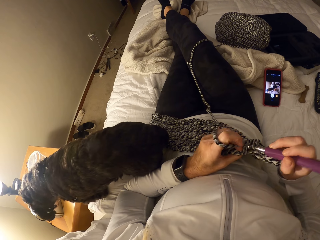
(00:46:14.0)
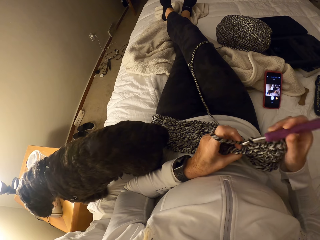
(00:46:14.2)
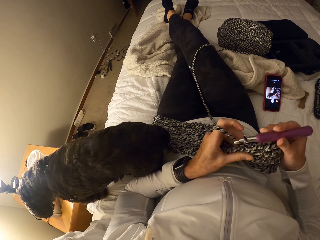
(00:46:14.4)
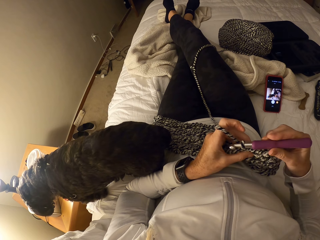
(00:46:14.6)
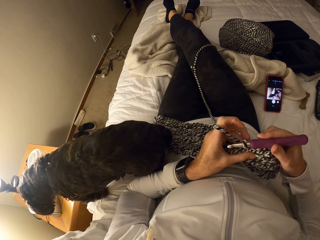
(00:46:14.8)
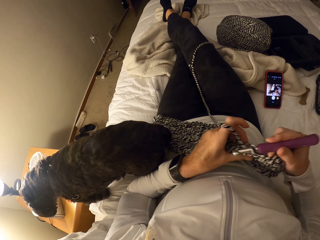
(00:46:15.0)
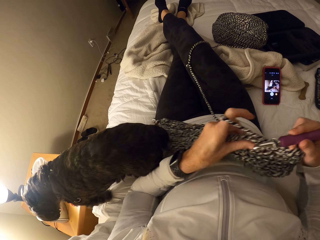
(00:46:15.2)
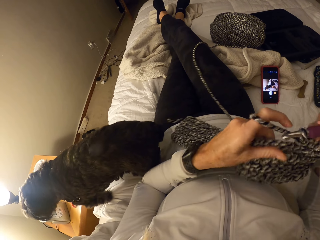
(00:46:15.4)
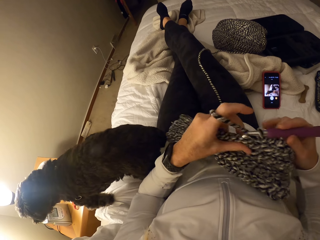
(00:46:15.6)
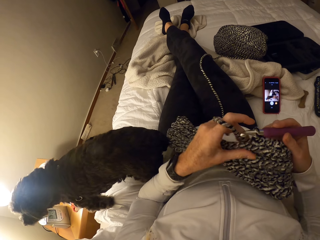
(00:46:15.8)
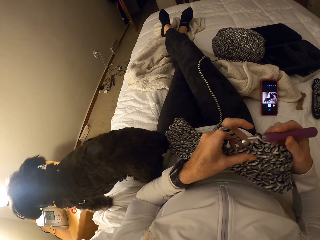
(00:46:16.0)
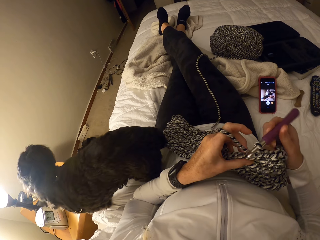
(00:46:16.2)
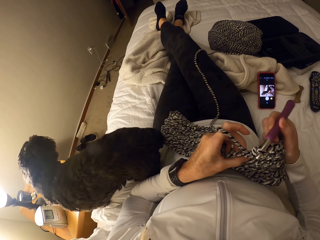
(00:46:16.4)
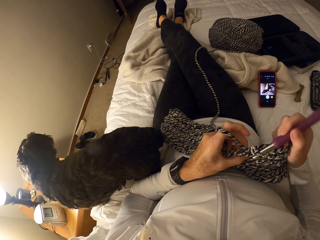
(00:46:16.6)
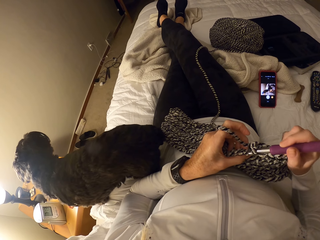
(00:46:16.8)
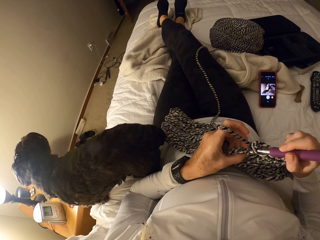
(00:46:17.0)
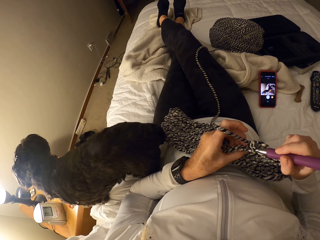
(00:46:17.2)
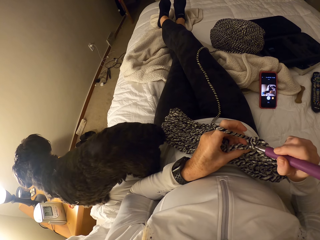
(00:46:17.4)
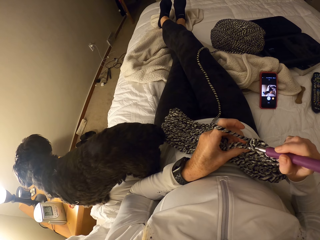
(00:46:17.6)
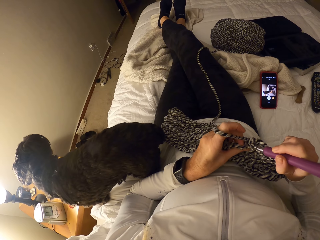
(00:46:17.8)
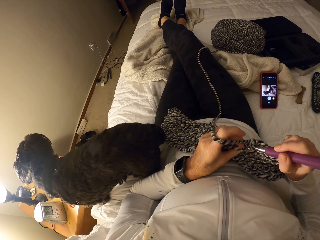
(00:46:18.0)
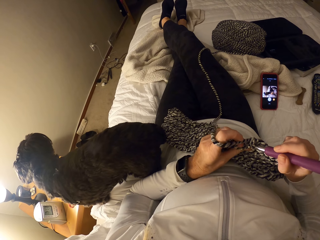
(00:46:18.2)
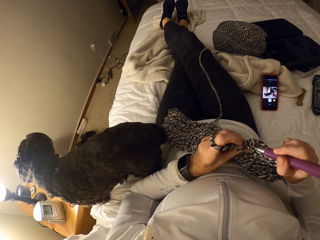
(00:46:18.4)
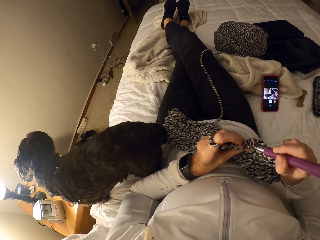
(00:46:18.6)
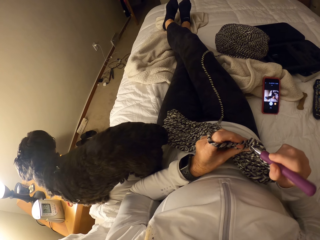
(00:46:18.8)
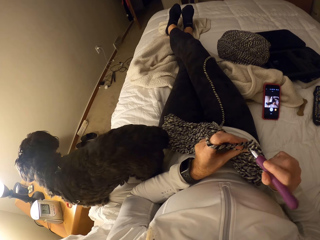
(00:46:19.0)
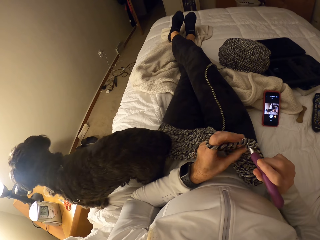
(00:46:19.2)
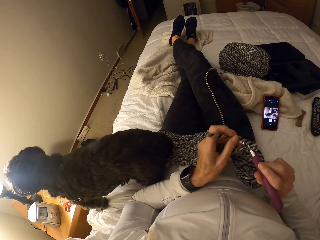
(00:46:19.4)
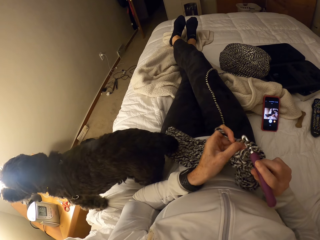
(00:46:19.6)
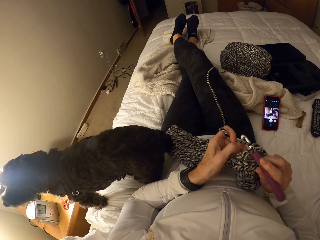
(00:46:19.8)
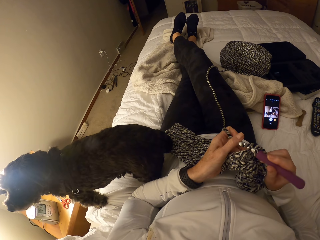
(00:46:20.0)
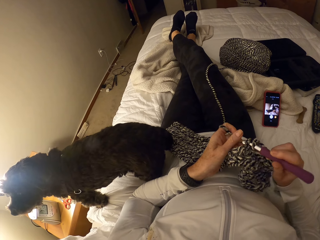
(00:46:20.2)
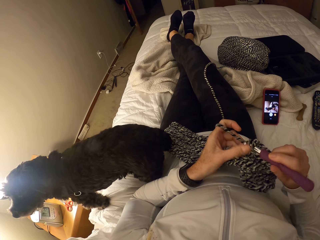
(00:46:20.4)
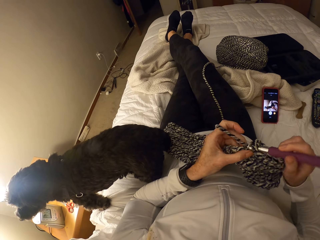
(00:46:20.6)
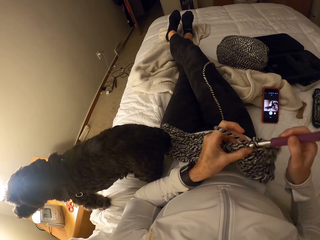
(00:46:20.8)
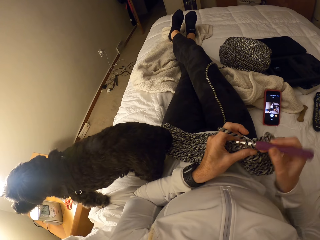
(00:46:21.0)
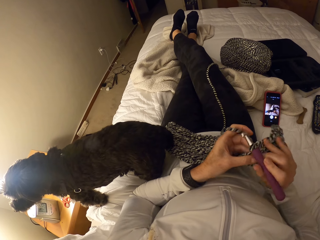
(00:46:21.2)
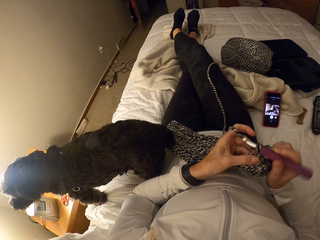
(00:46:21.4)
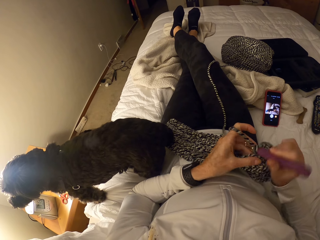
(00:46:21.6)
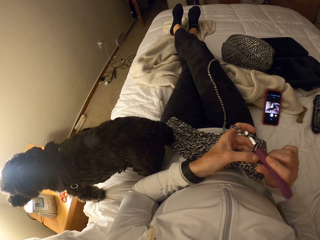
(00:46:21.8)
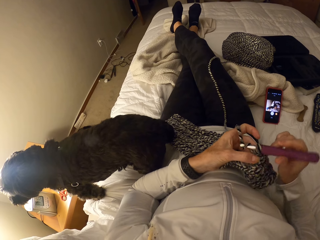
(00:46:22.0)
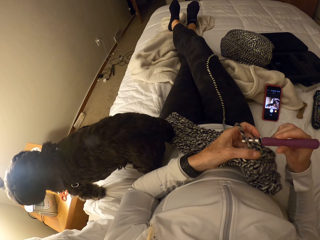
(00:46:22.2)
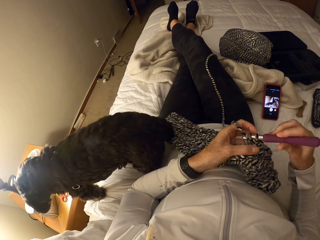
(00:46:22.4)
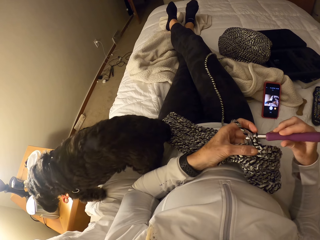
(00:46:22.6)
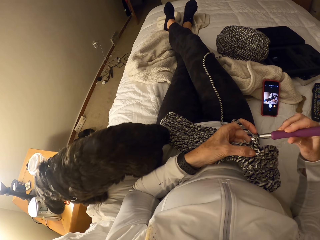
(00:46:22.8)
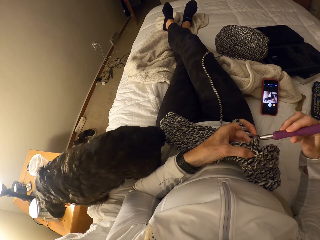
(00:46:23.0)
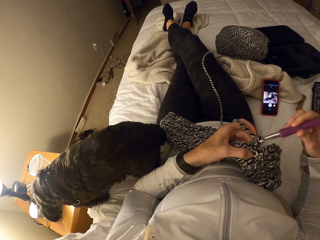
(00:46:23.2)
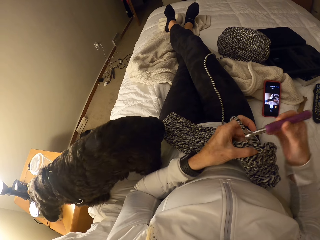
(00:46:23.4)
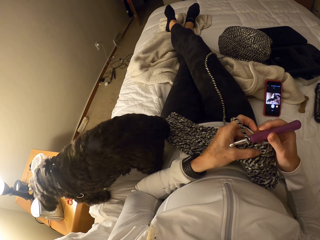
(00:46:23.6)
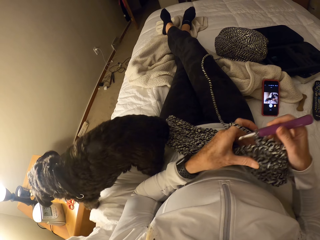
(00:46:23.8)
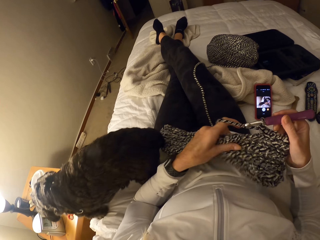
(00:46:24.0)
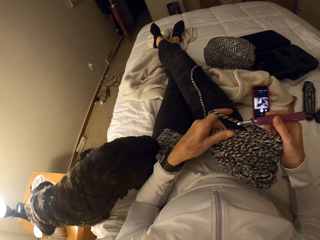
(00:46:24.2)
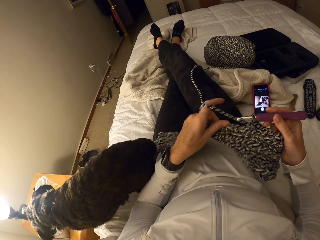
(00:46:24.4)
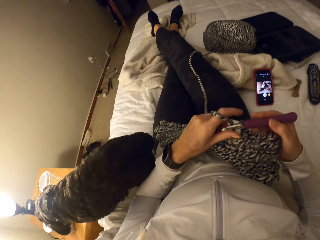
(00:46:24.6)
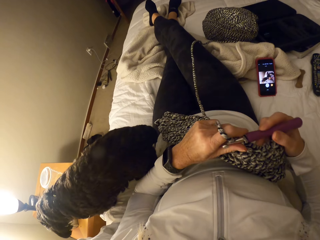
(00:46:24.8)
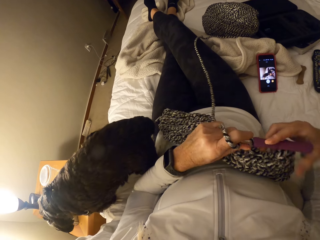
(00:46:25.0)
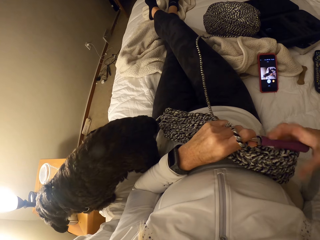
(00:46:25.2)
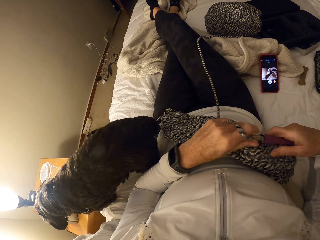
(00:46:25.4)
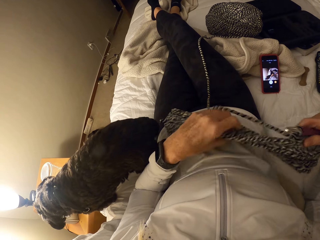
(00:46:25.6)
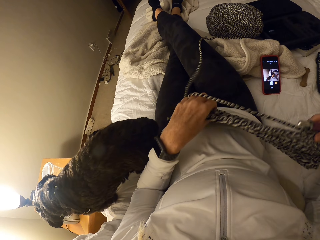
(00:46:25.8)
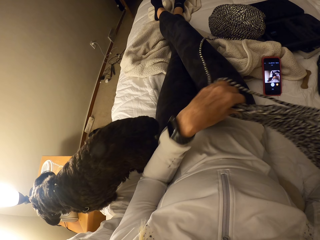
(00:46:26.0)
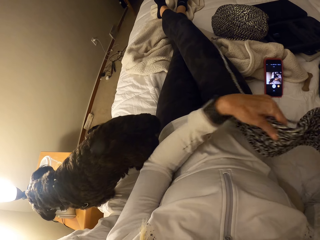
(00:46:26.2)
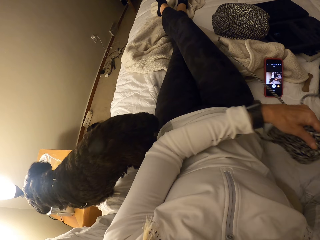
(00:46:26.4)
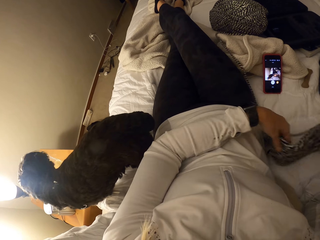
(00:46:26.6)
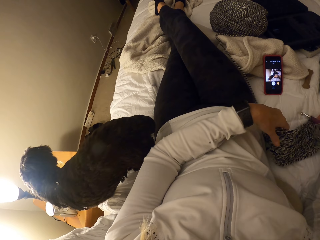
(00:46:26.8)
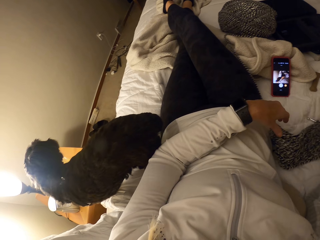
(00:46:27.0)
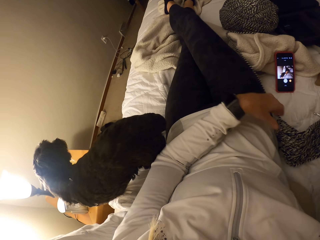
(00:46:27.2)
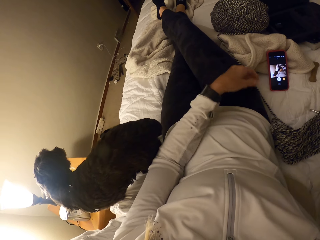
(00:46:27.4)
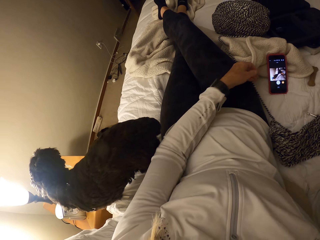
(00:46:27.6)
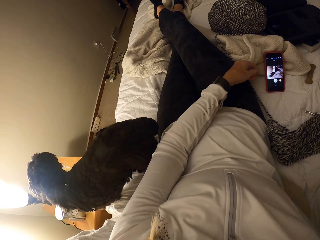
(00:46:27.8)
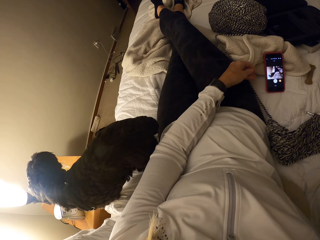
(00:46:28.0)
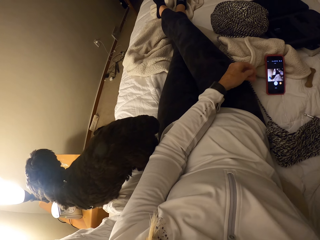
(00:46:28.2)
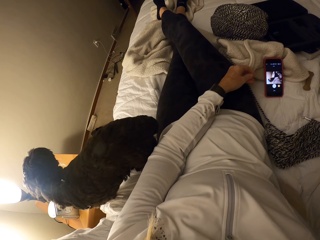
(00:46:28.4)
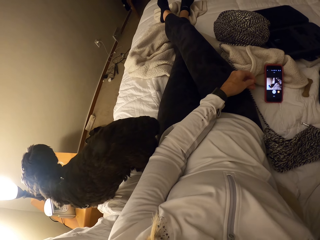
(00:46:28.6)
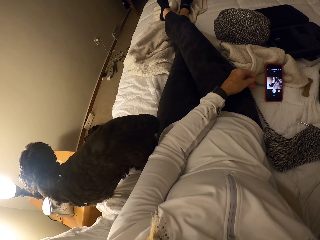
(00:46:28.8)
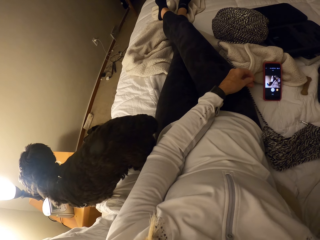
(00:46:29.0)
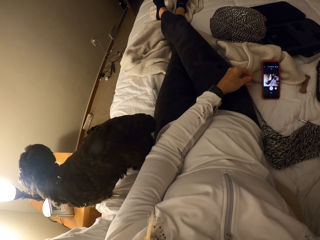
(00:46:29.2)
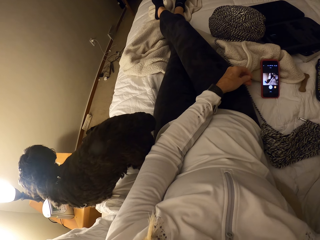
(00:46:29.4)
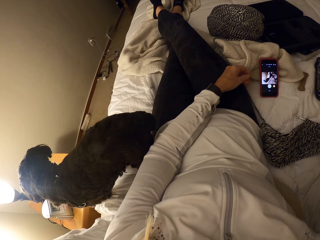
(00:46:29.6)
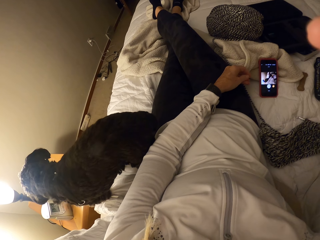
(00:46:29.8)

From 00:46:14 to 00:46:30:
The camera wearer moves the fabric. She crochets the fabric with the yarn and crochet pin. She puts the fabric and a crochet hook on the bed by her side.
